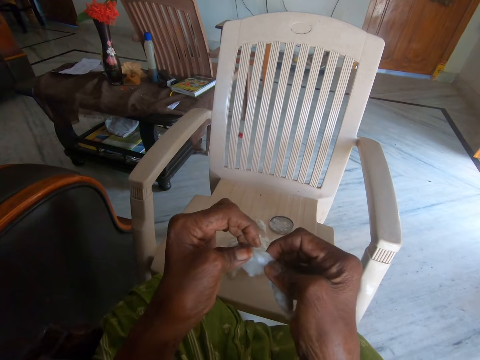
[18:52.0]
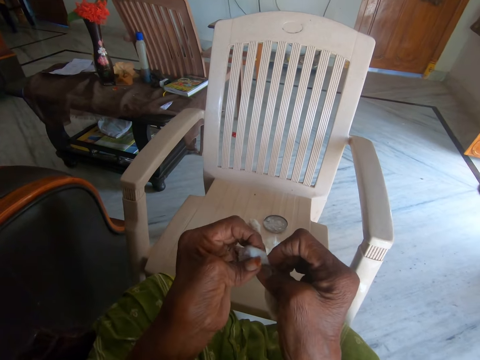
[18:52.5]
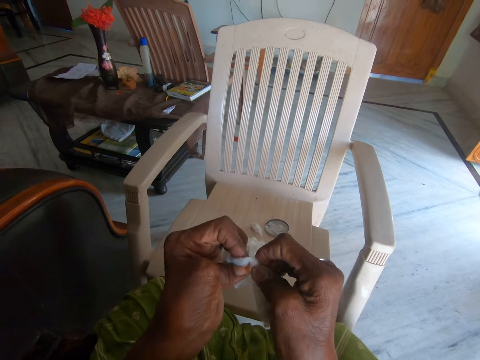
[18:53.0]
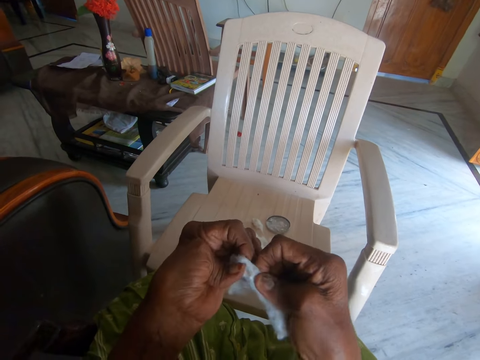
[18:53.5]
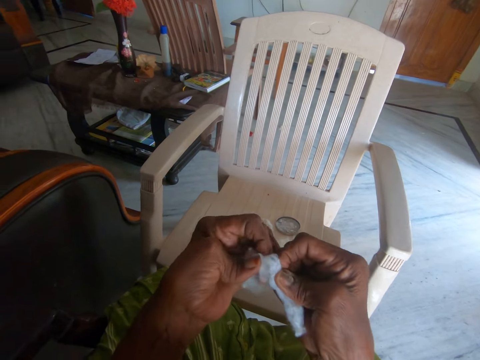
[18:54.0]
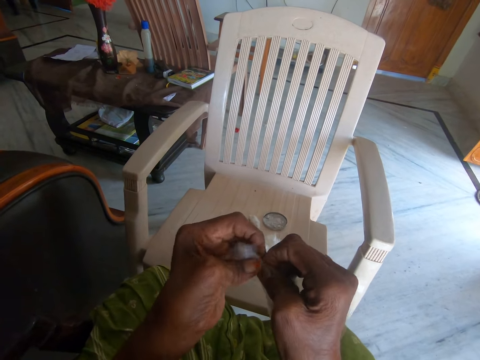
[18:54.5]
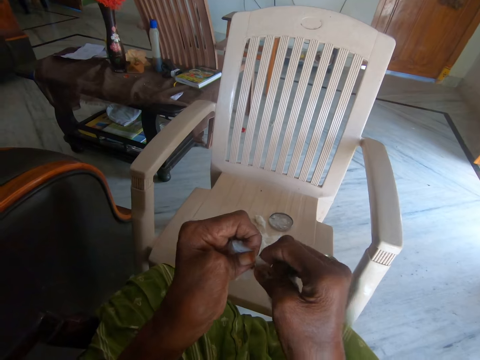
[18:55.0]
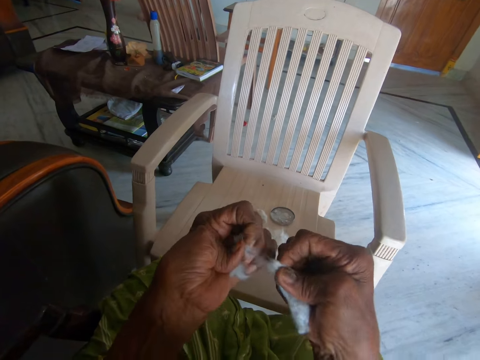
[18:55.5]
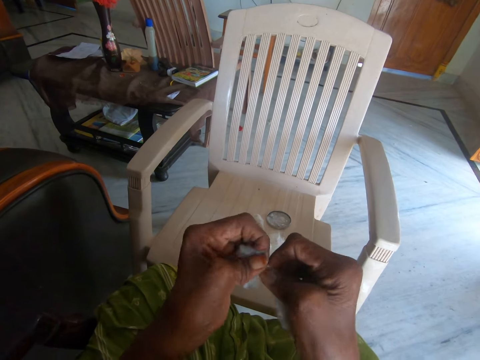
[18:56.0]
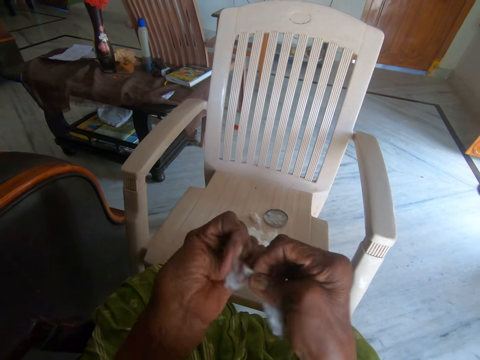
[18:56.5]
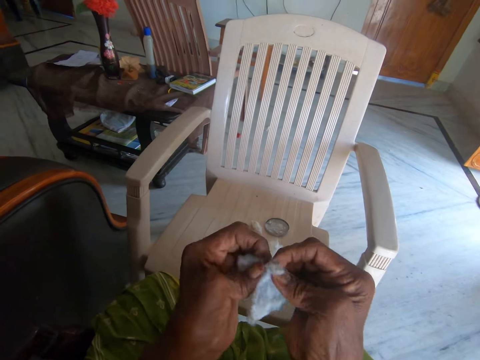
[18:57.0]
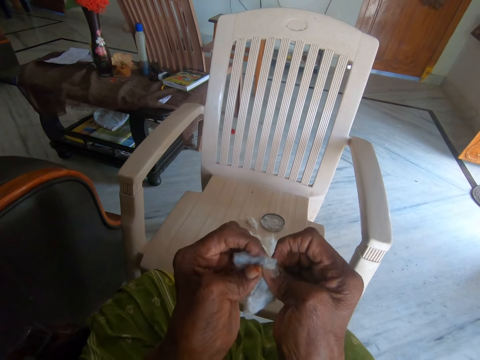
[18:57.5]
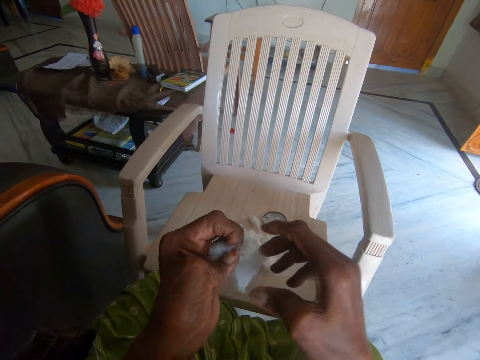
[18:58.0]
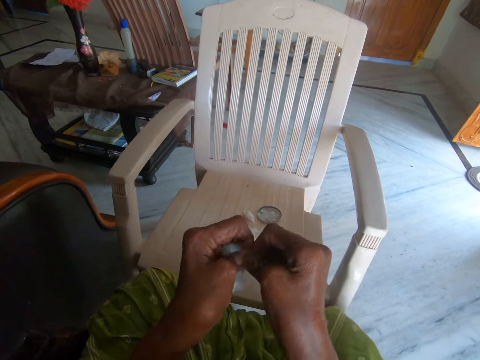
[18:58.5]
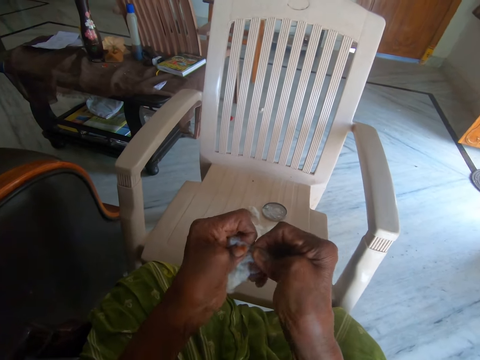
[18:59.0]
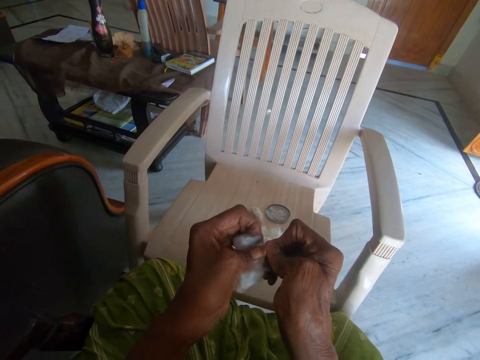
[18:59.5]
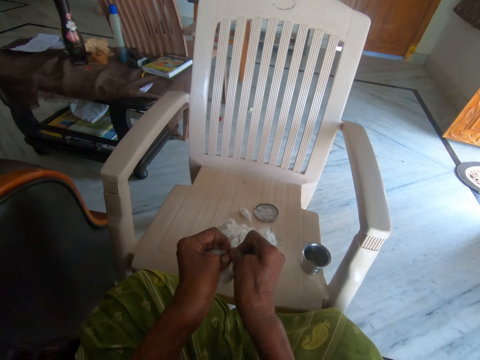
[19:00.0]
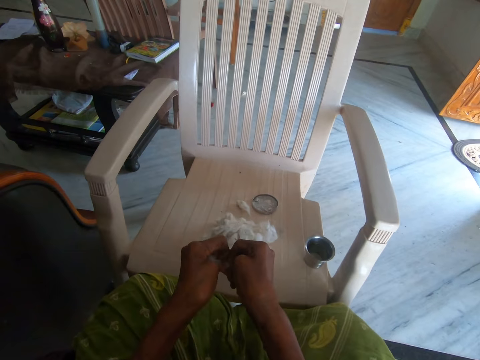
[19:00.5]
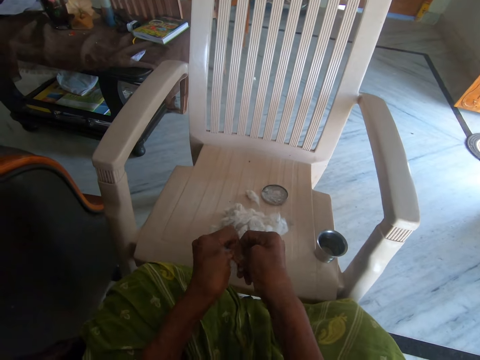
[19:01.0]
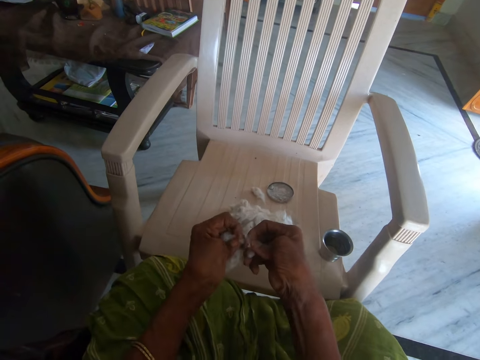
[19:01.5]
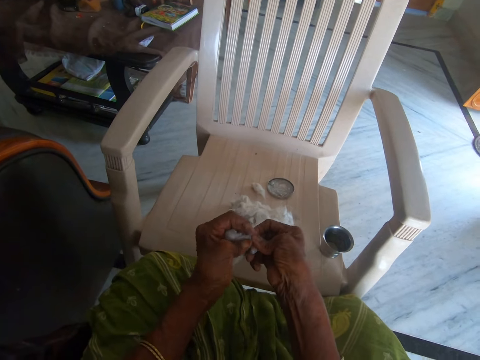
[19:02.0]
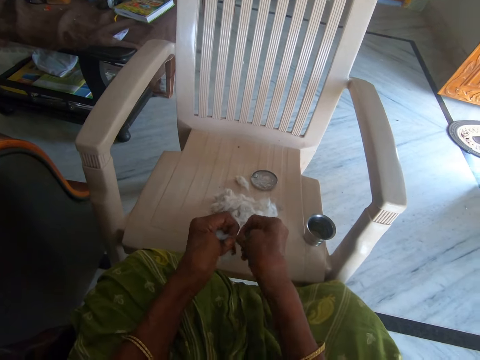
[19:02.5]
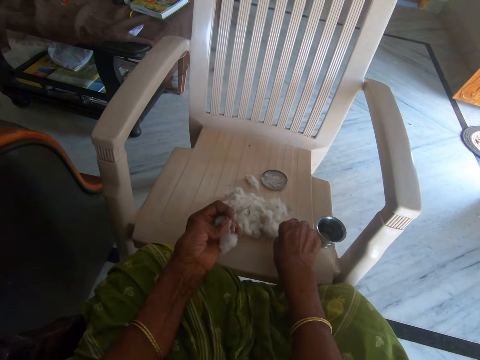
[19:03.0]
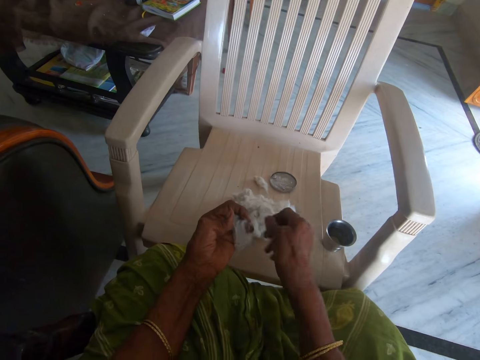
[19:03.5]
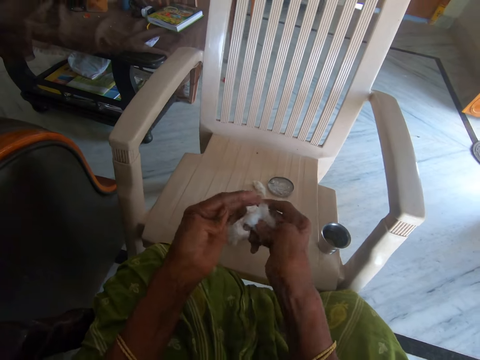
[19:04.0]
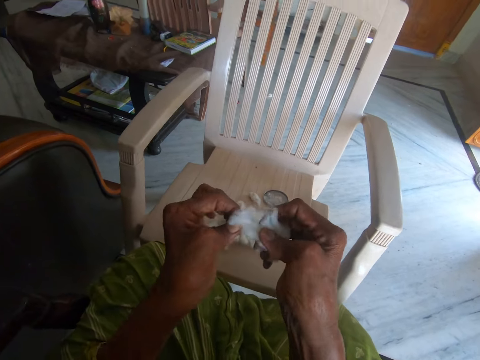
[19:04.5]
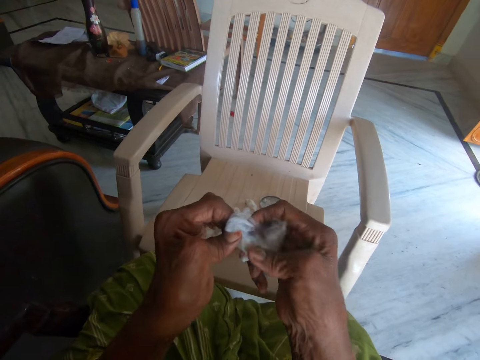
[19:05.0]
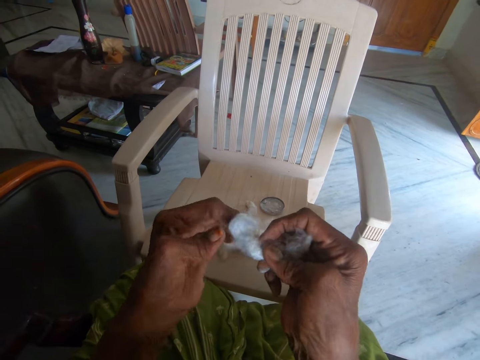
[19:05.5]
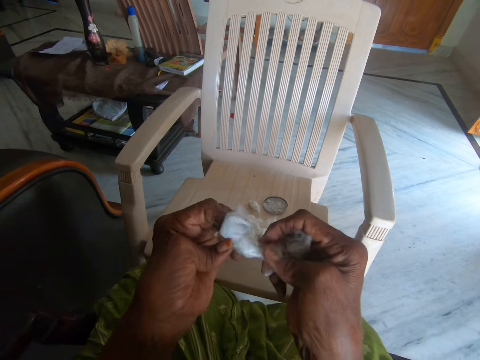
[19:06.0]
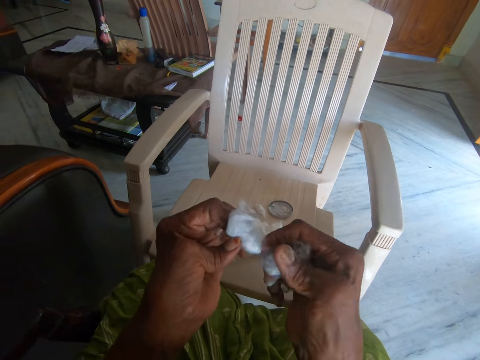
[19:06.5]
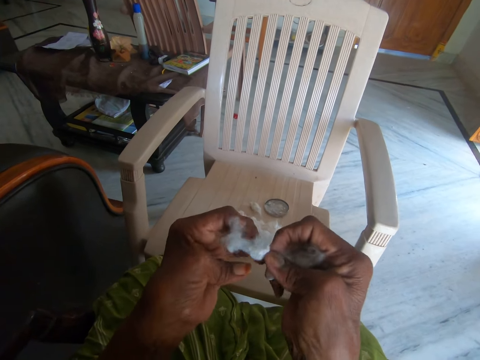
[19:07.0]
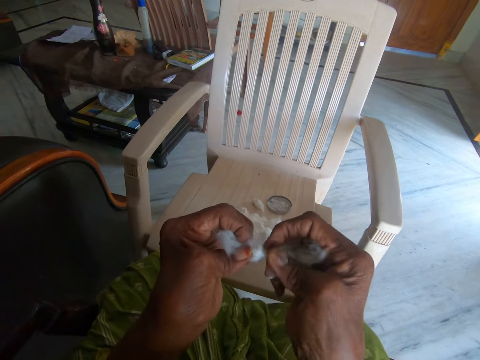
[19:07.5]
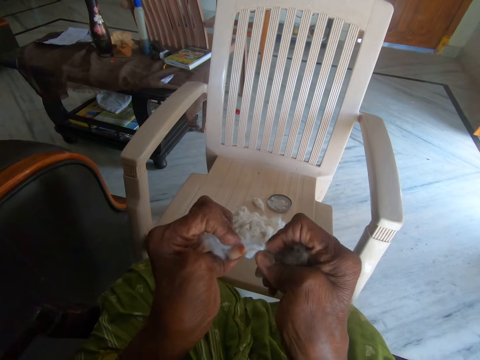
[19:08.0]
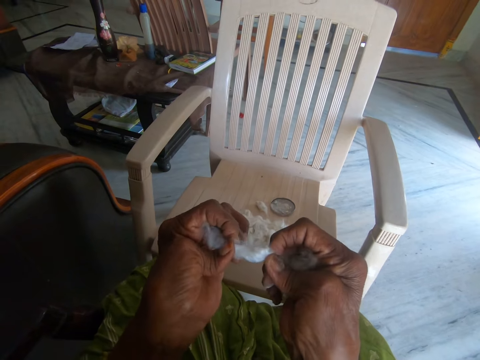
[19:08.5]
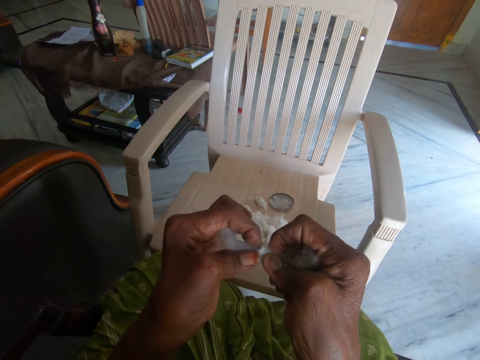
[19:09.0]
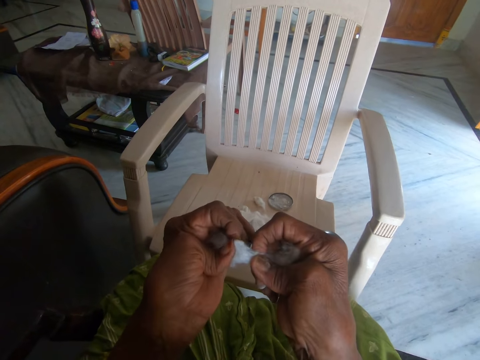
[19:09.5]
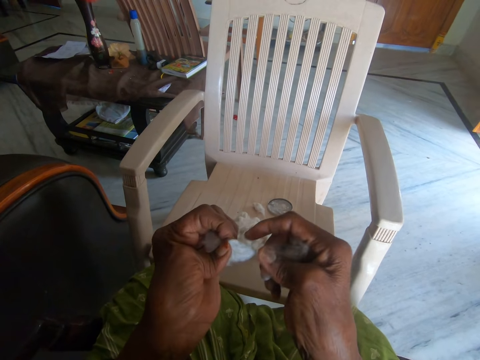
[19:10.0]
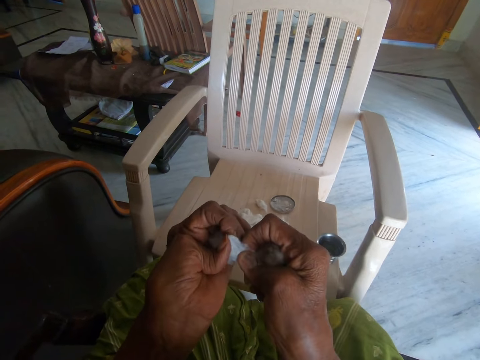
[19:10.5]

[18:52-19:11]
The camera wearer separates the other cotton with her hands. She drops a part of the other cotton on the plastic chair with her right hand. She separates the other cotton with her hands.

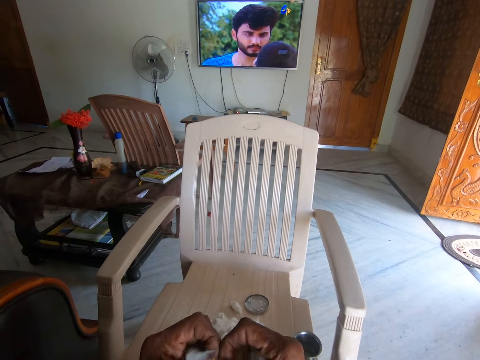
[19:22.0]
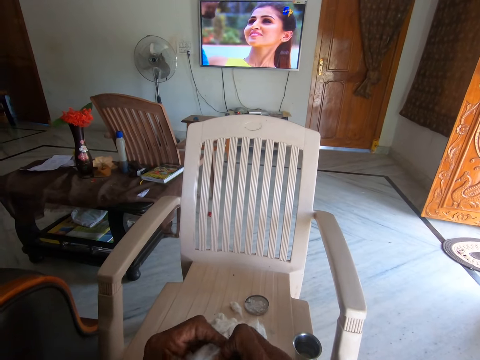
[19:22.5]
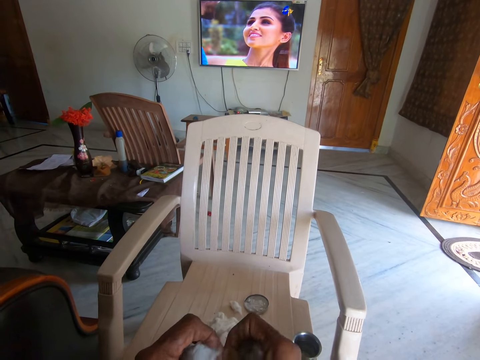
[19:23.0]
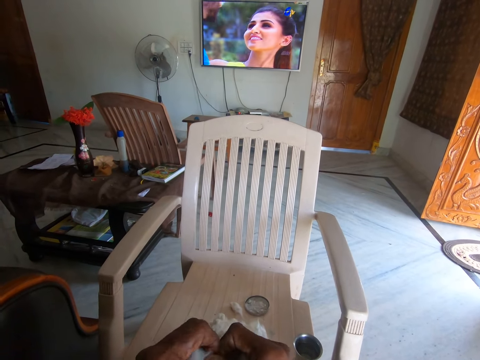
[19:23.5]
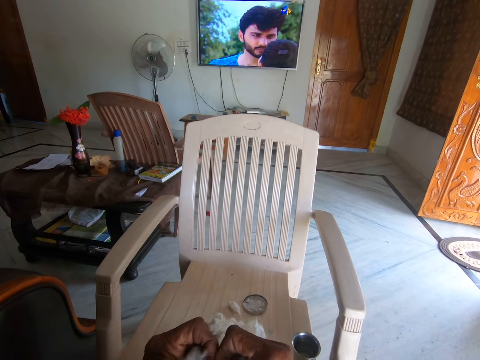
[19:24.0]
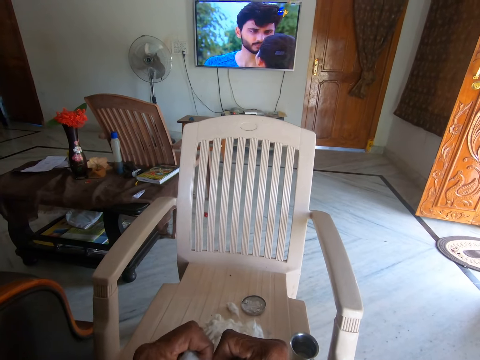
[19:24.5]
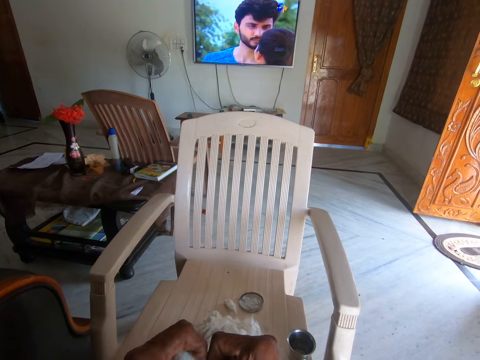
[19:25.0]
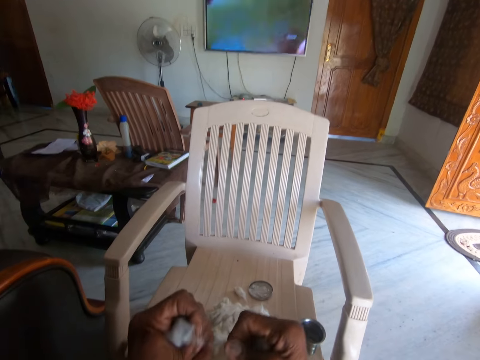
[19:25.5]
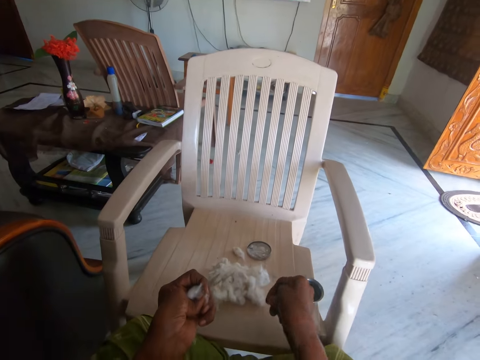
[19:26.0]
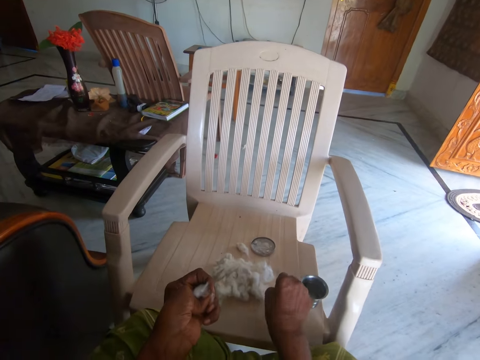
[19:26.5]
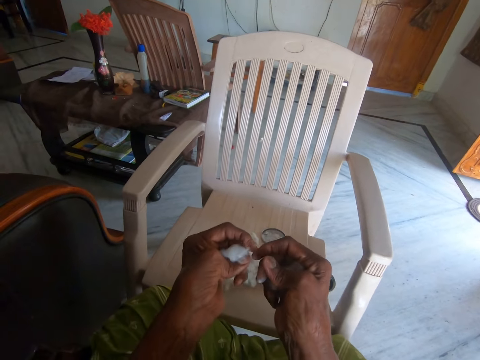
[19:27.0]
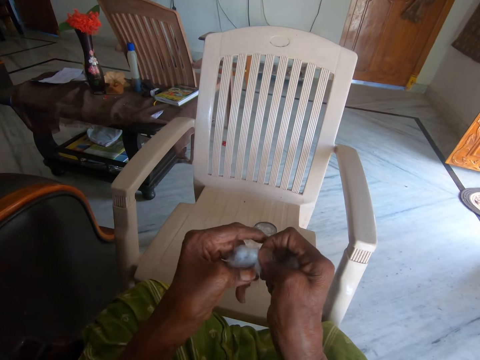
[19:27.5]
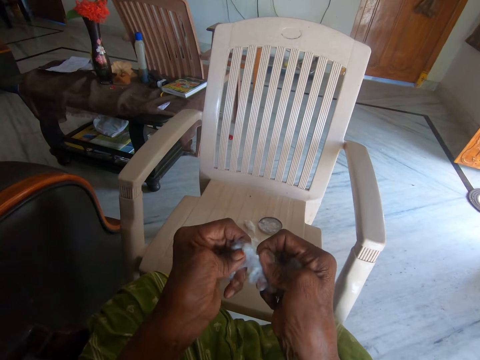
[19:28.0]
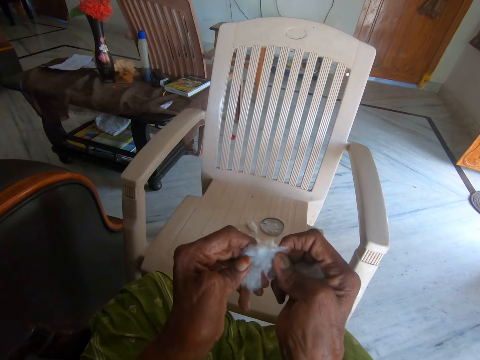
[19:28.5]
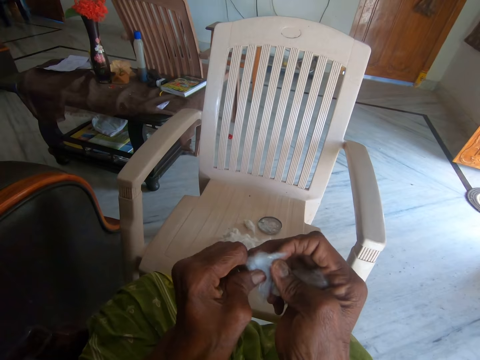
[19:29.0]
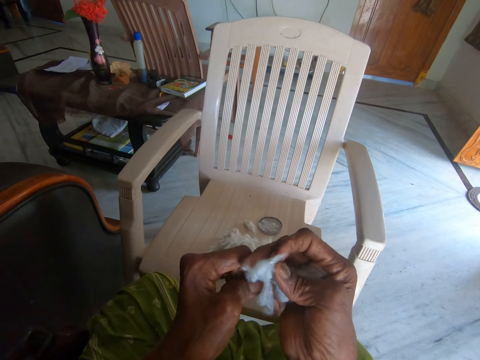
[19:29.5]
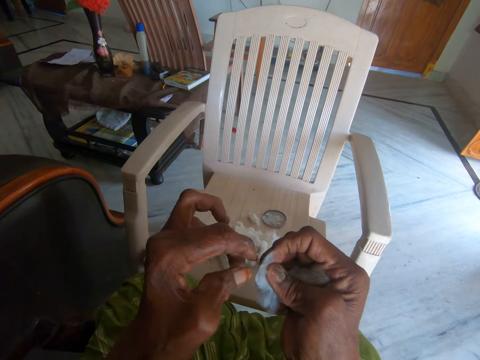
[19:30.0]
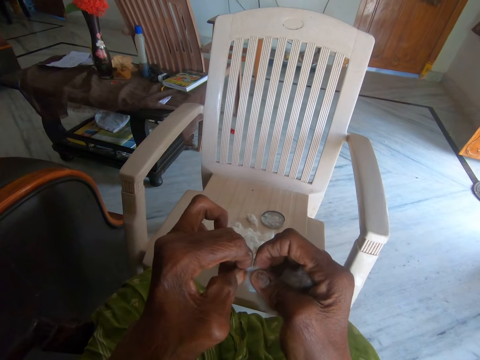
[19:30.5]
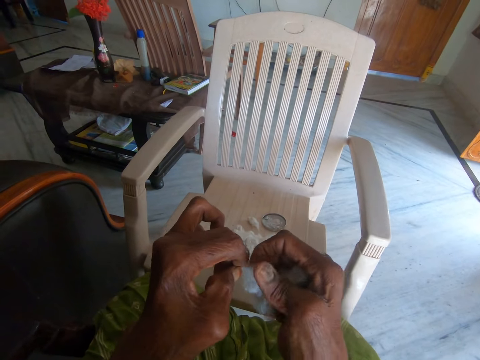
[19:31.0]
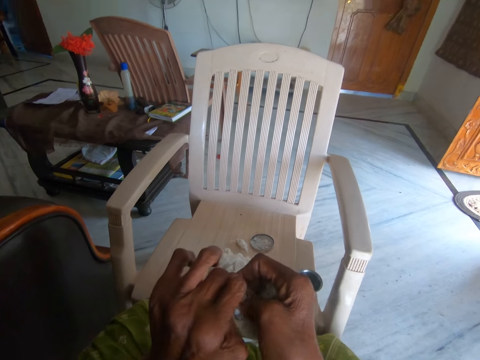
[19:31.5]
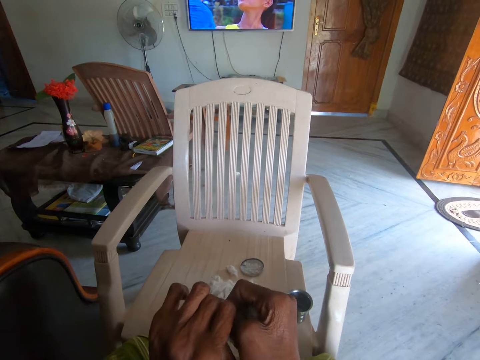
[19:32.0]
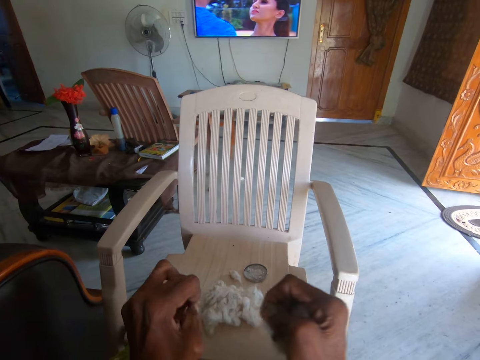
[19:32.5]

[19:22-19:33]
The camera wearer drops another part of the other cotton on the chair with her right hand. She separates the other cotton with her hands.
